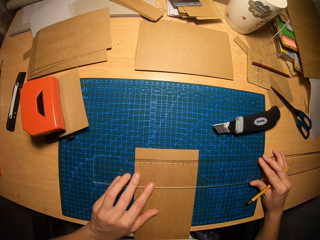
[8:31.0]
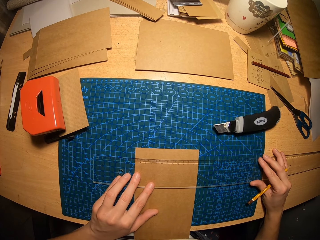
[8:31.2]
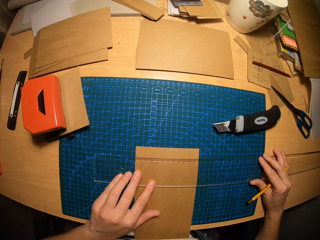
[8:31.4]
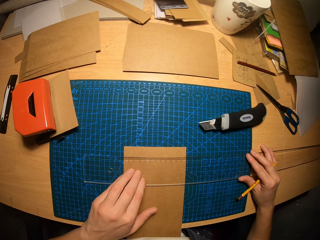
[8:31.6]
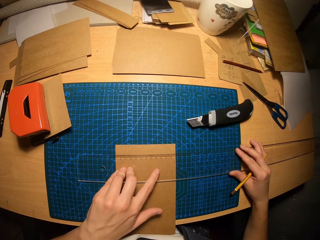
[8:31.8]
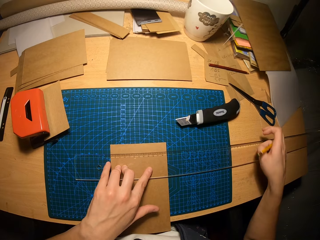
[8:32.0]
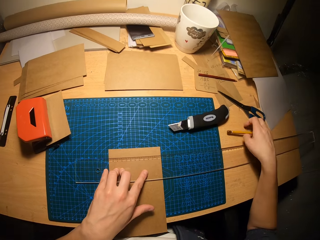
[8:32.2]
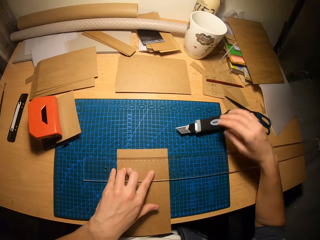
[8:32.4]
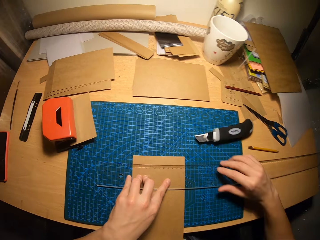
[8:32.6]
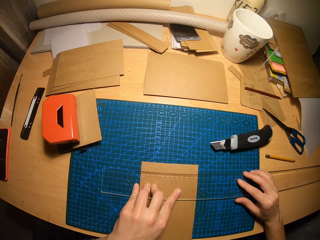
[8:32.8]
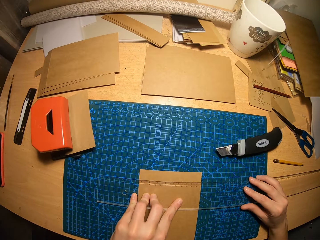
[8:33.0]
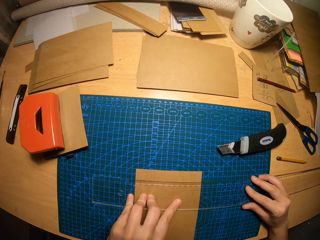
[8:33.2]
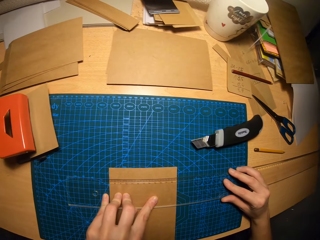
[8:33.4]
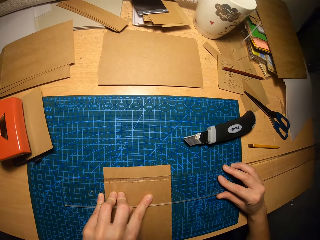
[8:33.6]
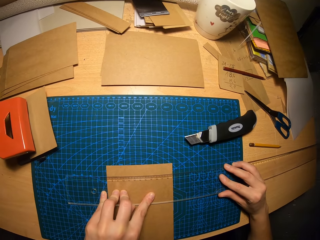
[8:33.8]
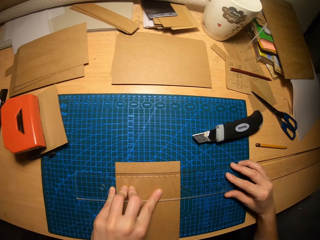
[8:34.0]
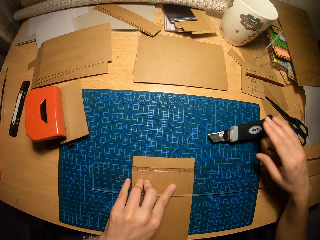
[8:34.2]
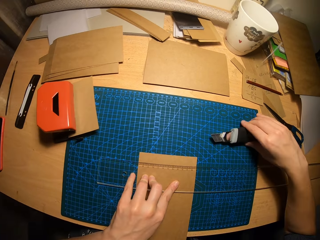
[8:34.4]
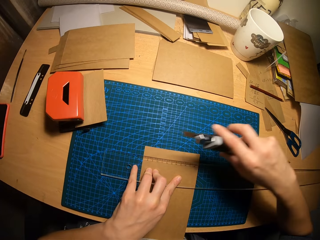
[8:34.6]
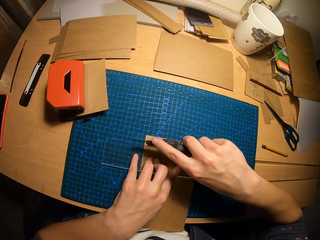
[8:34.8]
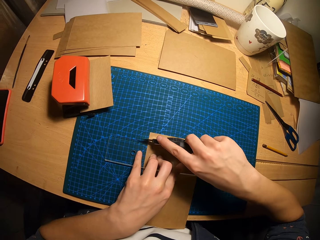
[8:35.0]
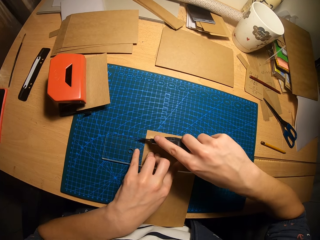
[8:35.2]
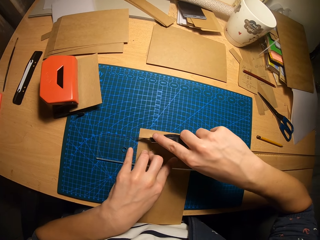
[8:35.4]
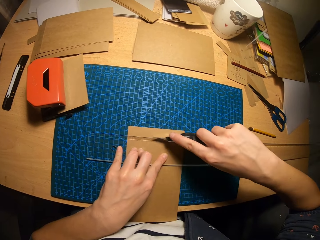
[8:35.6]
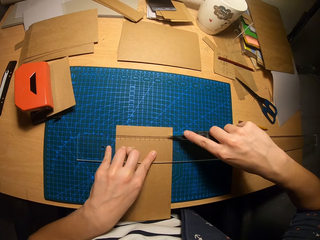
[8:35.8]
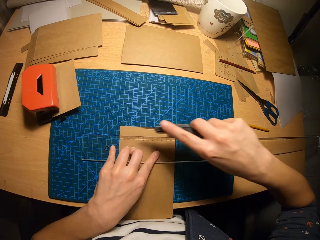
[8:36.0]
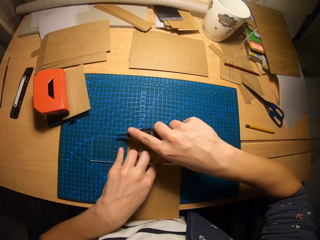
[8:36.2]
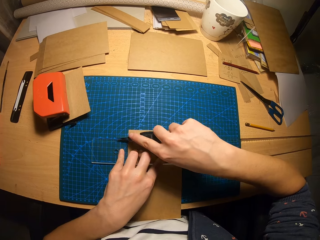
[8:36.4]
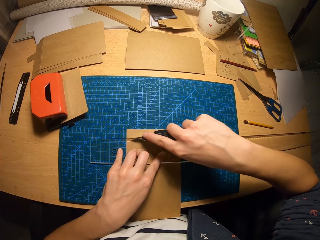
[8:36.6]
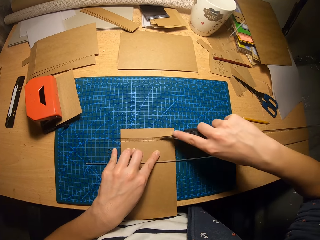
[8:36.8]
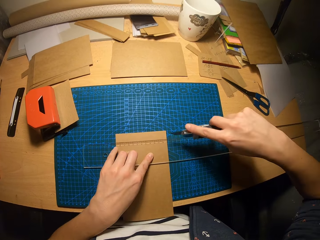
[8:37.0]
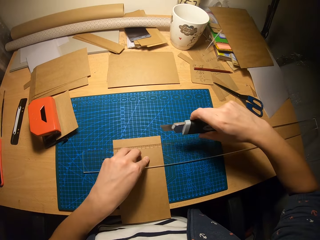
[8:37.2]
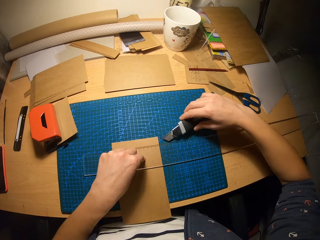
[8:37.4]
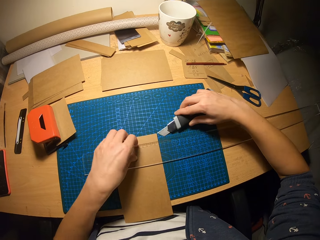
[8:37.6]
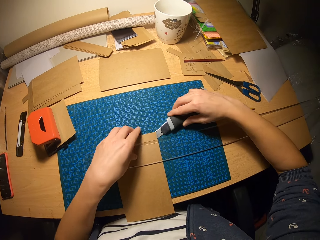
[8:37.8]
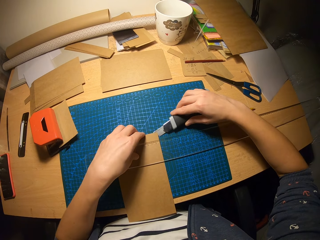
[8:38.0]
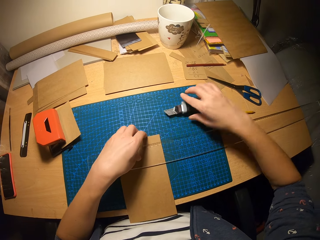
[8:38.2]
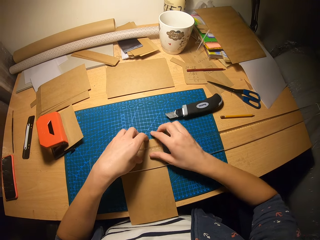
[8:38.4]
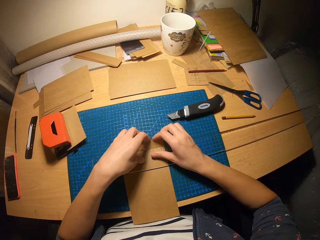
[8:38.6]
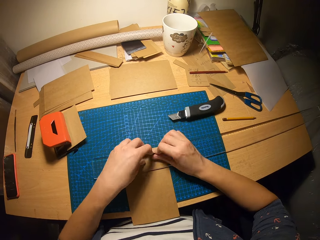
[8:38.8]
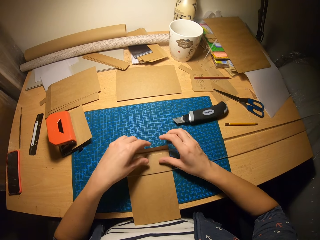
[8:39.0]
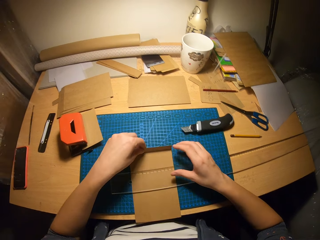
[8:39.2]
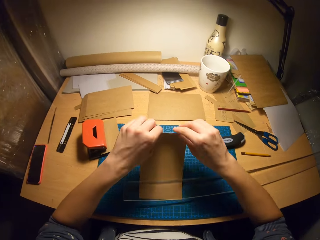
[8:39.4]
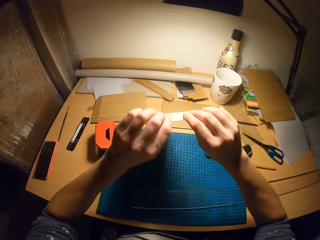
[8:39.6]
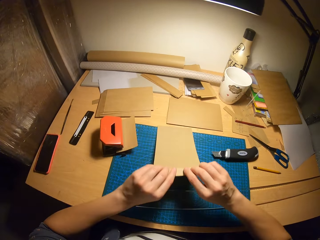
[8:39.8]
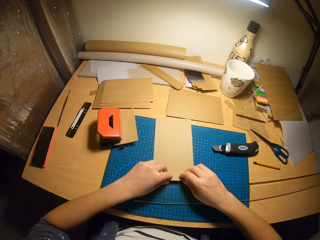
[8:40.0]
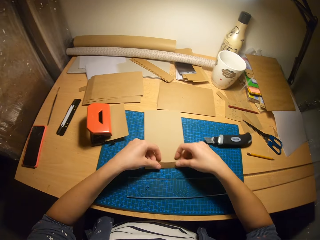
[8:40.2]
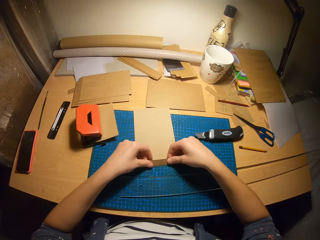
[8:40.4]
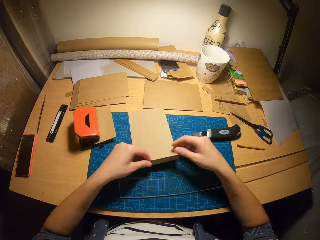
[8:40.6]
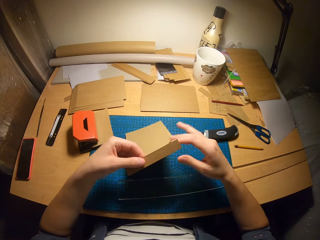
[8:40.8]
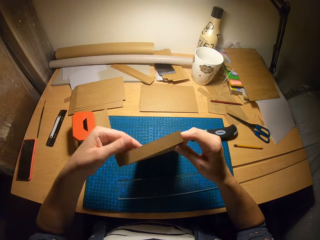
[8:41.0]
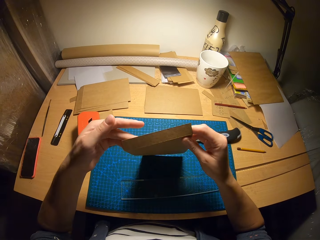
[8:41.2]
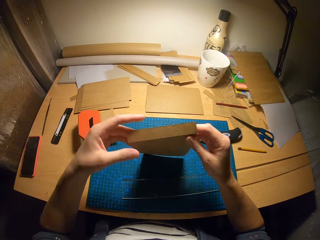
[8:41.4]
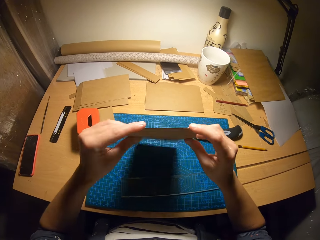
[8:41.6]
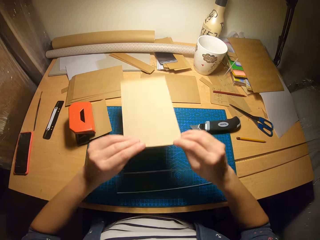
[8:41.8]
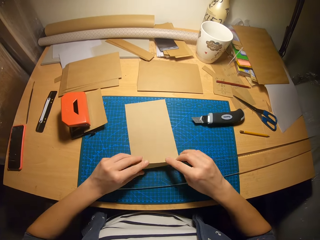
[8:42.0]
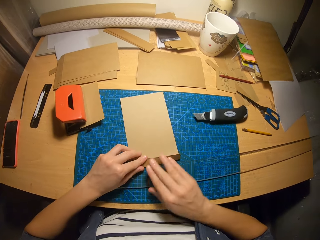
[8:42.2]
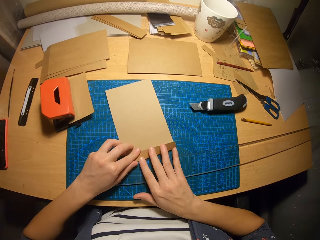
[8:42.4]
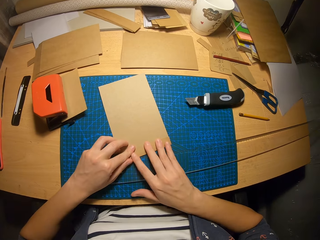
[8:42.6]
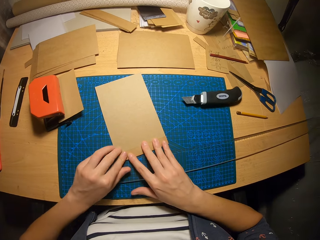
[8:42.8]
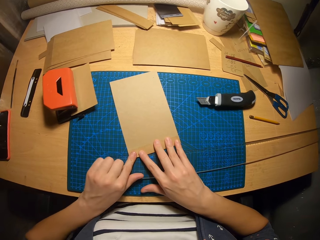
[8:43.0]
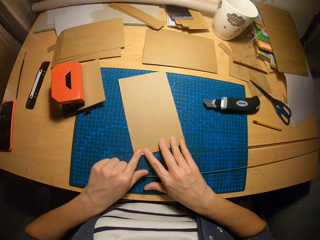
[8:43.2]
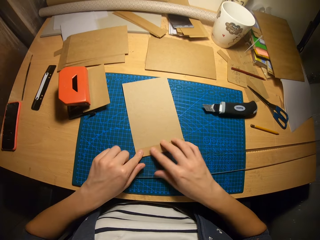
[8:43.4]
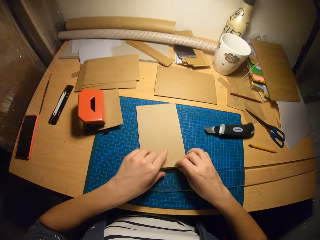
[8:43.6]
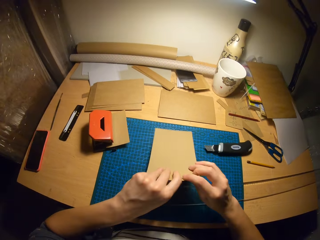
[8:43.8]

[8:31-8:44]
The camera wearer drops the pencil on the table. He presses the ruler on the paper. He picks up the retractable blade or knife from the table. He moves the retractable blade across the carton paper. He cuts the paper with the knife. He moves the retractable blade across the carton paper again. He raises the top of the carton paper with the retractable blade and his left hand. He drops the retractable blade on the table. He raises the top of the carton paper with his hands. He folds the paper. He removes the carton paper from under the ruler. He flips the carton paper on the table and bends the bottom of the carton paper. He picks up the carton paper from the table. He looks at the paper. He drops the carton paper on the table. He folds the paper.

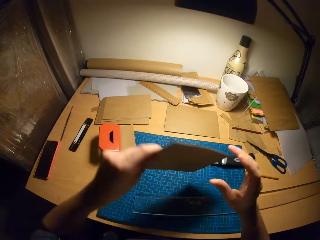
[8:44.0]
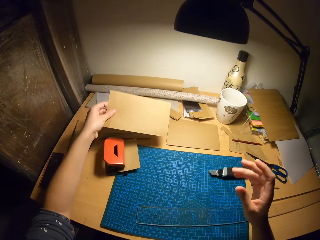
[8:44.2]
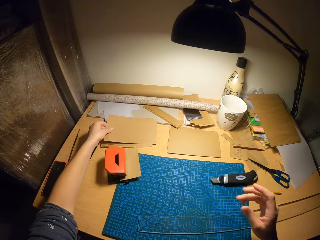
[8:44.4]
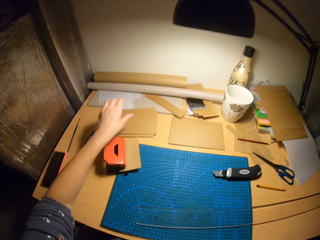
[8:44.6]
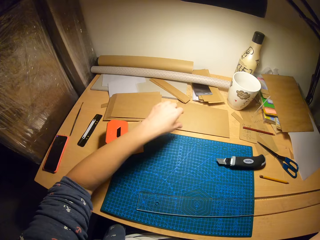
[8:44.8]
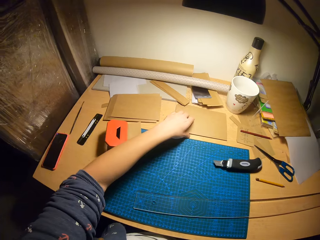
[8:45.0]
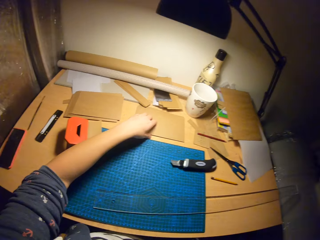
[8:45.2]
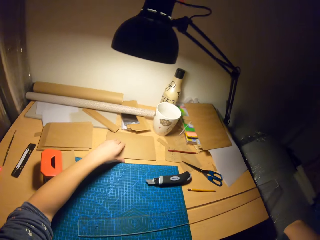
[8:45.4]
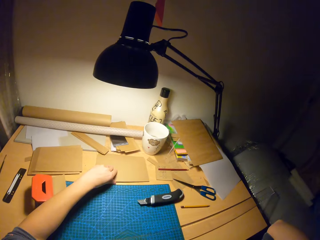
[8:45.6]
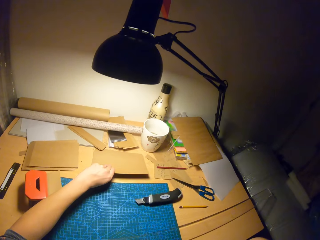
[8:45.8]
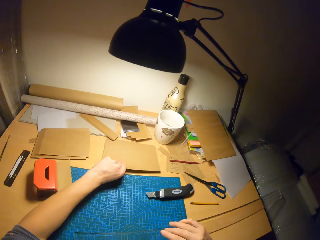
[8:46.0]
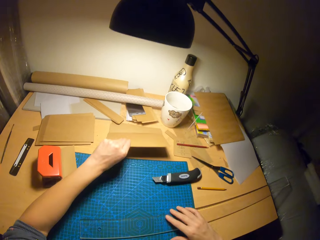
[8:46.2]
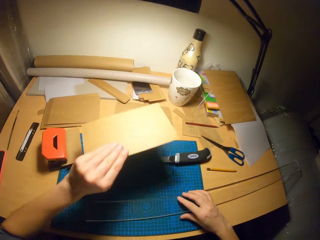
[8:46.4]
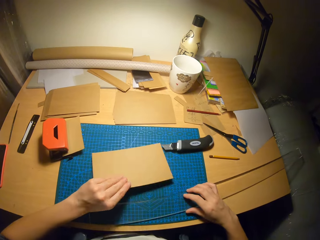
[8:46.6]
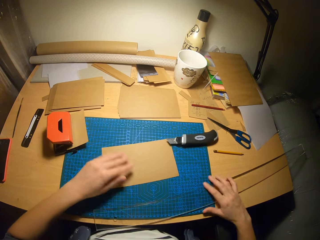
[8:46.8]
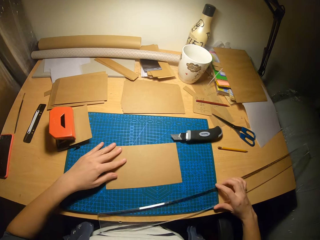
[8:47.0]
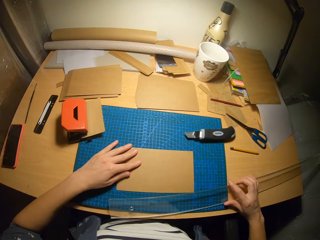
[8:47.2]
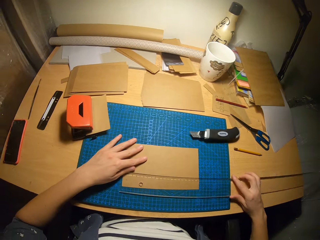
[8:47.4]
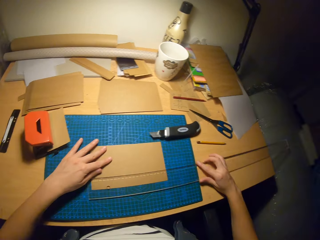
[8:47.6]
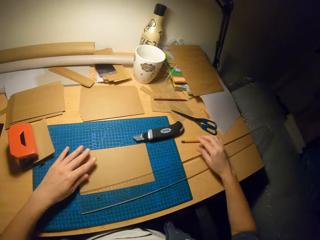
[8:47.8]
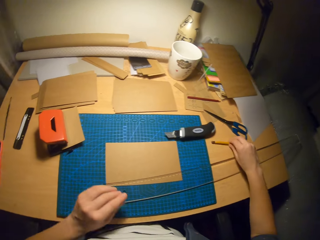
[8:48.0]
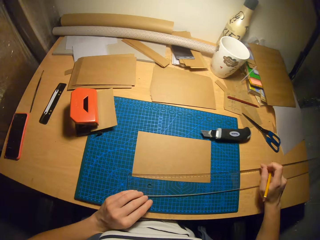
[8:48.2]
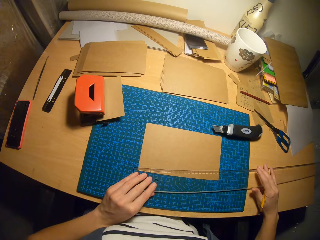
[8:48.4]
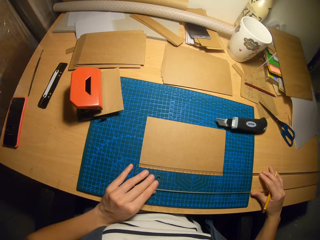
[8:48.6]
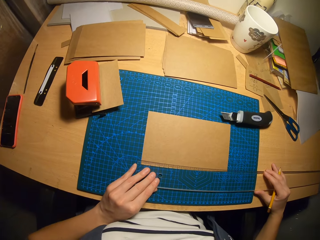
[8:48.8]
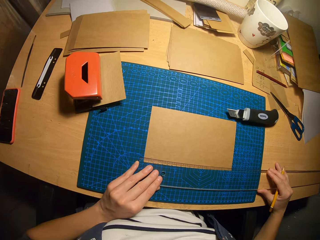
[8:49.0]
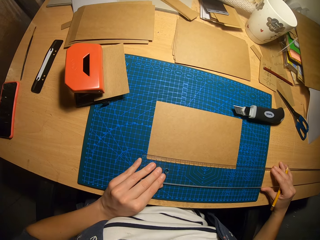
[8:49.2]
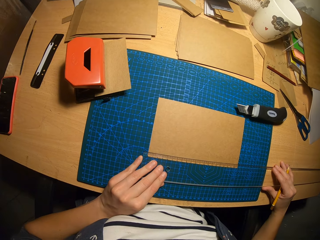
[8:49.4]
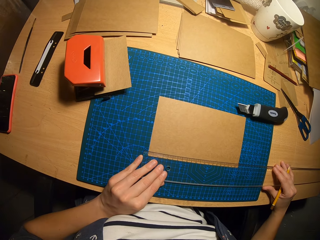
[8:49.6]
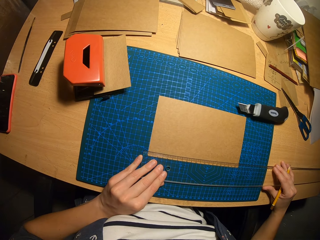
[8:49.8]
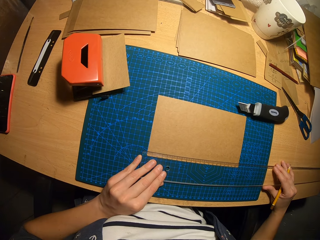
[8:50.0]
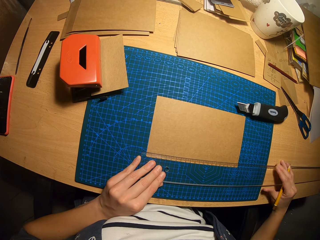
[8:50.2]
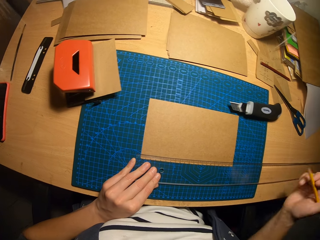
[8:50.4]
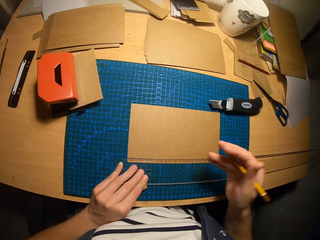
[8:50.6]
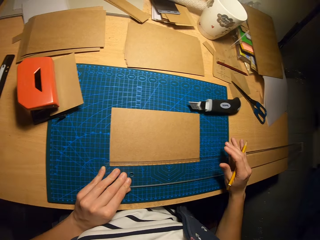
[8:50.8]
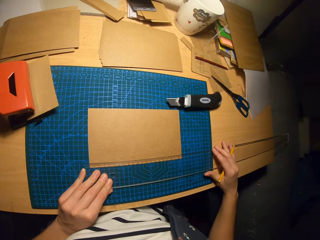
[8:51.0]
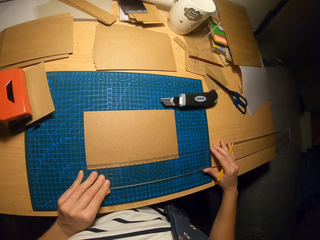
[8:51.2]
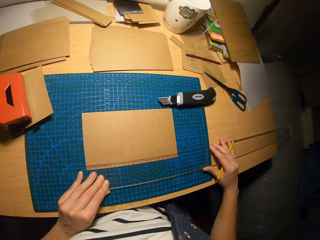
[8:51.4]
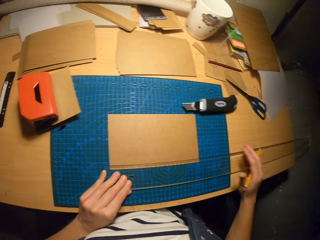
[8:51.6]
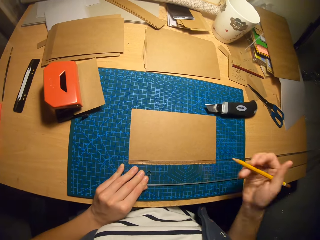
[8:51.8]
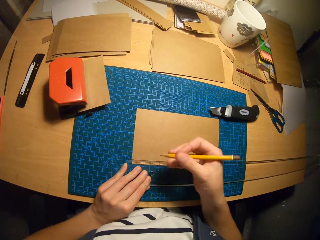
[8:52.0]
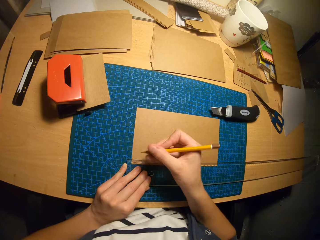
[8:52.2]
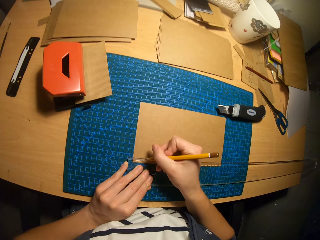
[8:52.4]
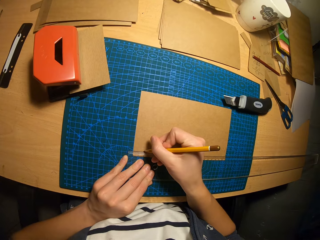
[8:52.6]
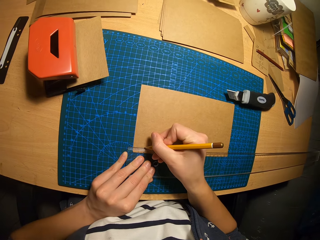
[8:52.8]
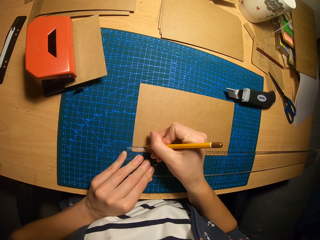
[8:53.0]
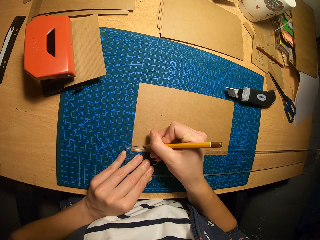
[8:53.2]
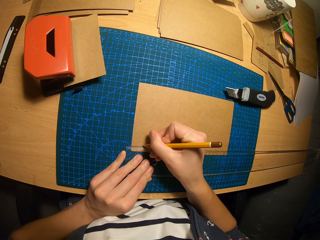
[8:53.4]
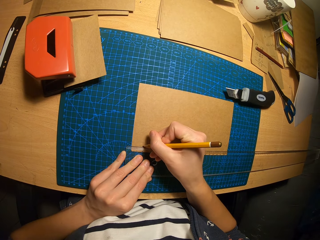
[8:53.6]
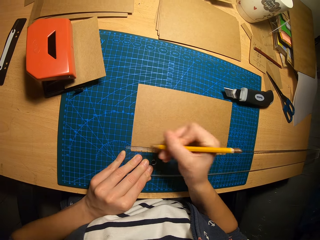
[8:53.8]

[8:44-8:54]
The camera wearer picks up the carton paper from the table. He drops the carton paper on a pile of carton papers. He picks up a carton paper from the pile of carton papers with his left hand. He picks the ruler on the table with his right hand. He drops the carton paper on the table with his left hand. He places the ruler on the carton paper. He picks up the pencil from the table. He measures the paper with the ruler. He adjusts the ruler on the carton paper. He marks a point on the carton paper with the pencil.
